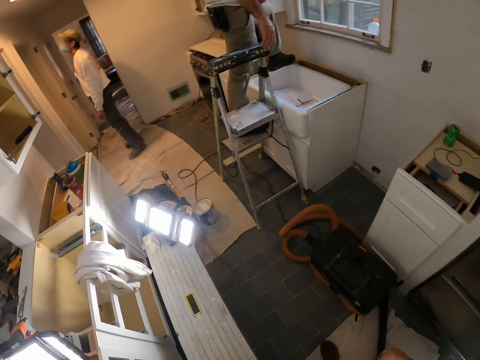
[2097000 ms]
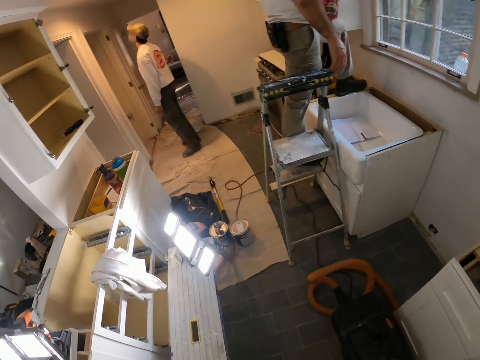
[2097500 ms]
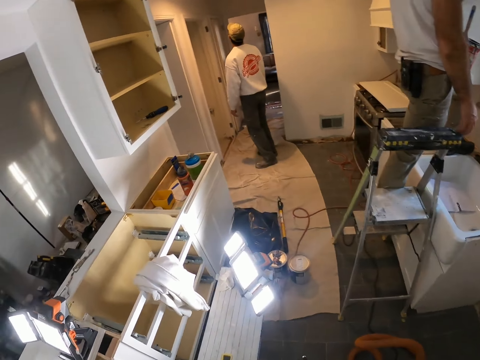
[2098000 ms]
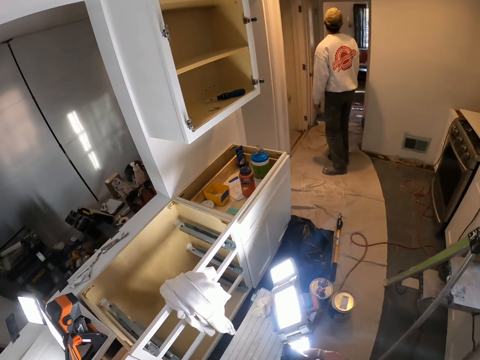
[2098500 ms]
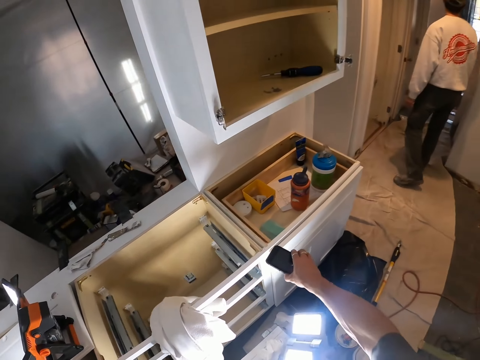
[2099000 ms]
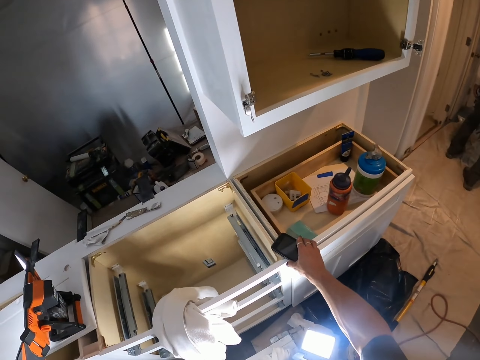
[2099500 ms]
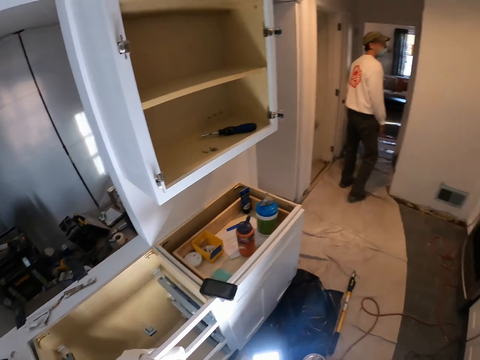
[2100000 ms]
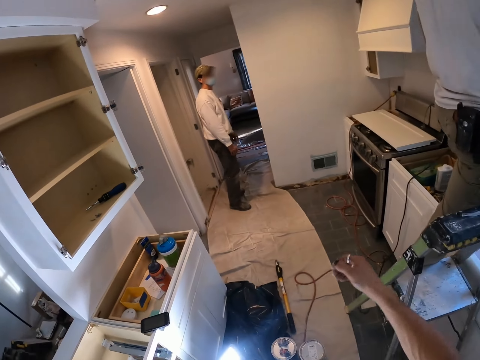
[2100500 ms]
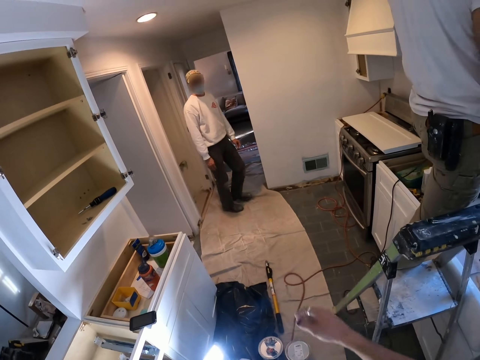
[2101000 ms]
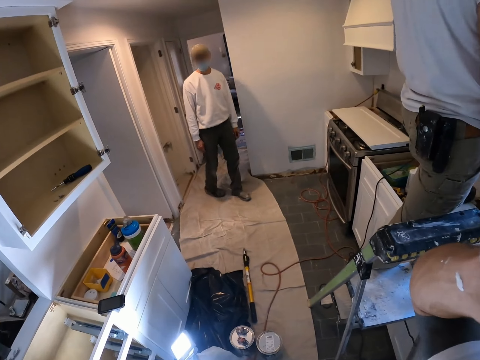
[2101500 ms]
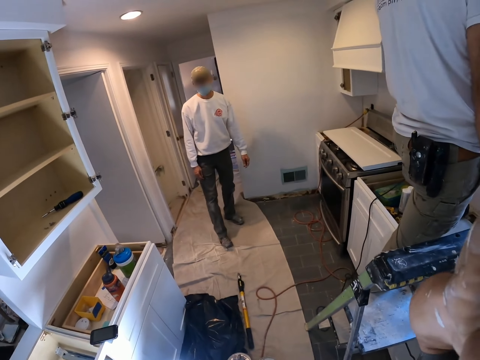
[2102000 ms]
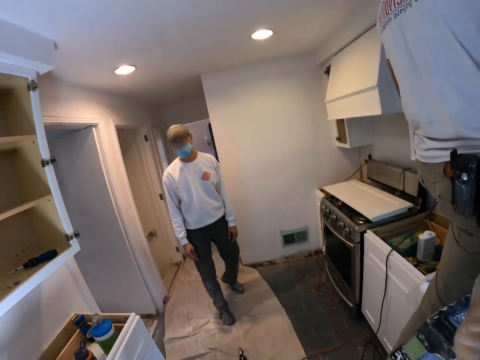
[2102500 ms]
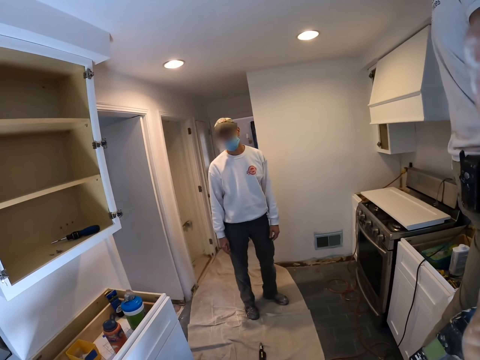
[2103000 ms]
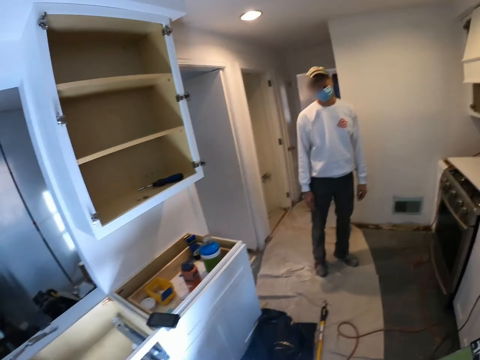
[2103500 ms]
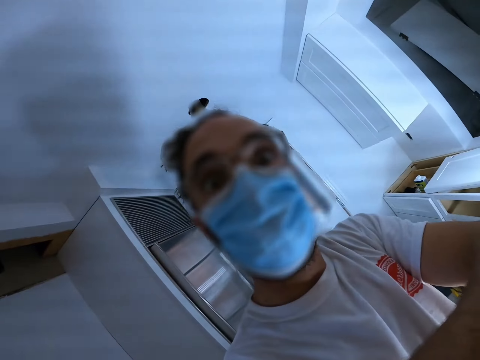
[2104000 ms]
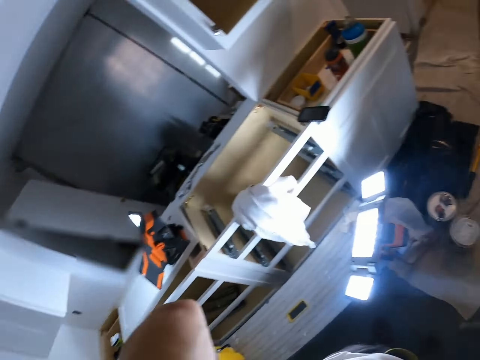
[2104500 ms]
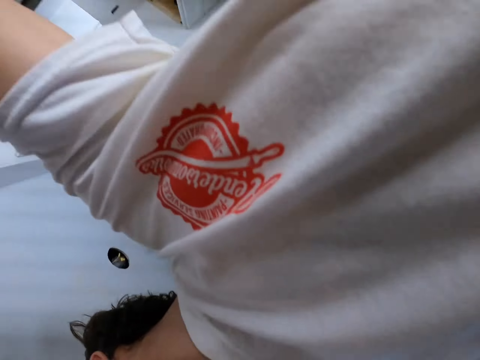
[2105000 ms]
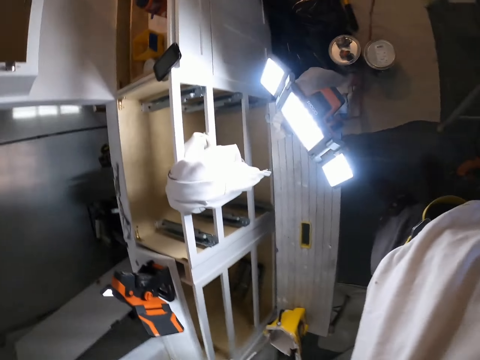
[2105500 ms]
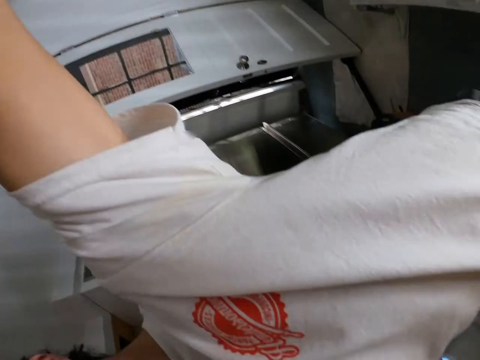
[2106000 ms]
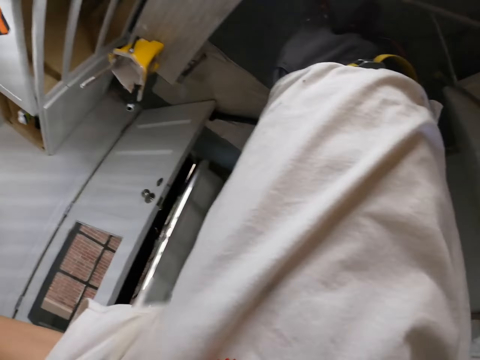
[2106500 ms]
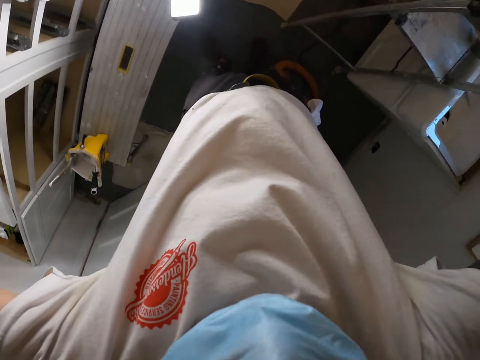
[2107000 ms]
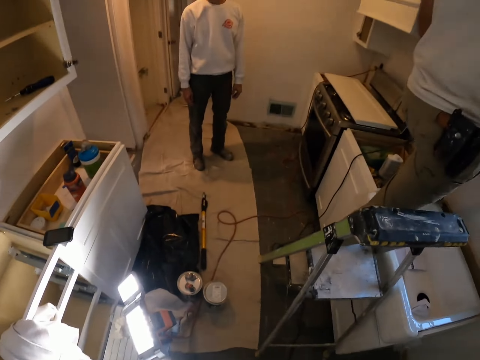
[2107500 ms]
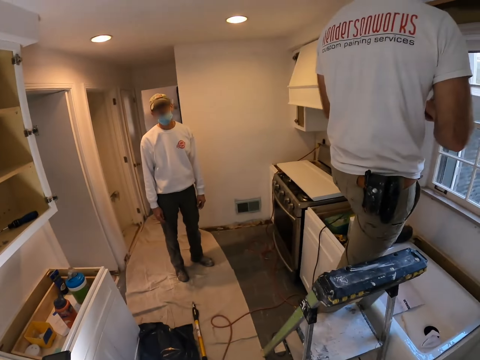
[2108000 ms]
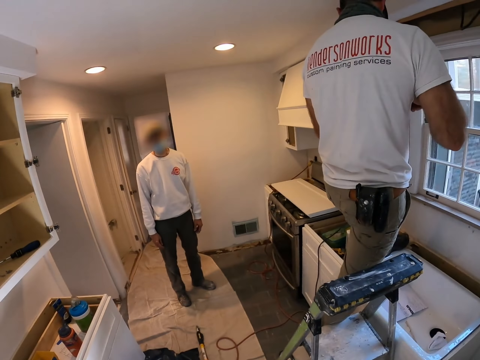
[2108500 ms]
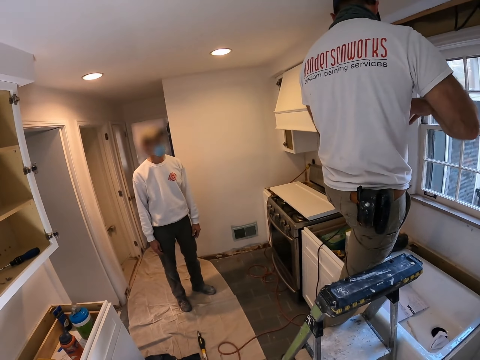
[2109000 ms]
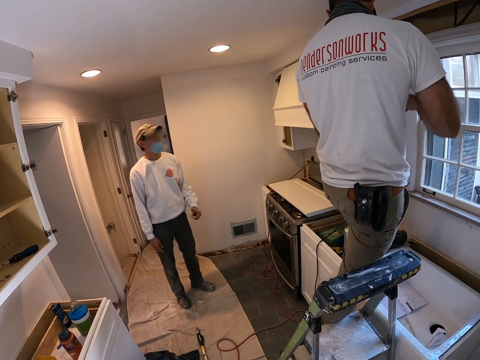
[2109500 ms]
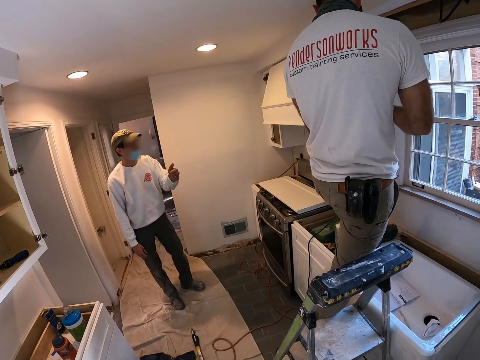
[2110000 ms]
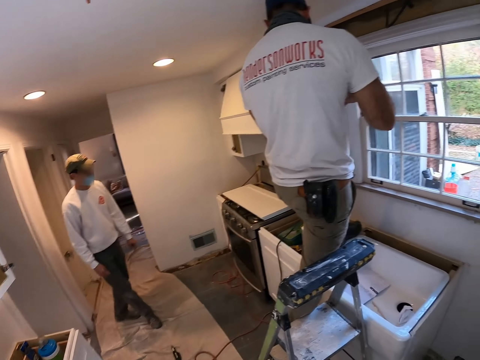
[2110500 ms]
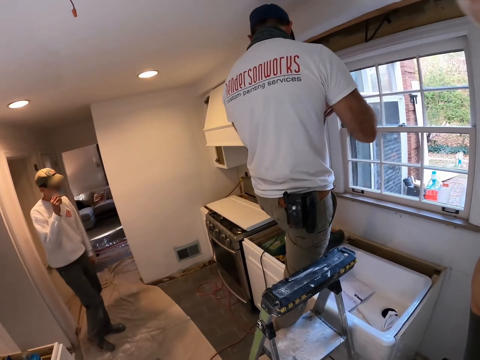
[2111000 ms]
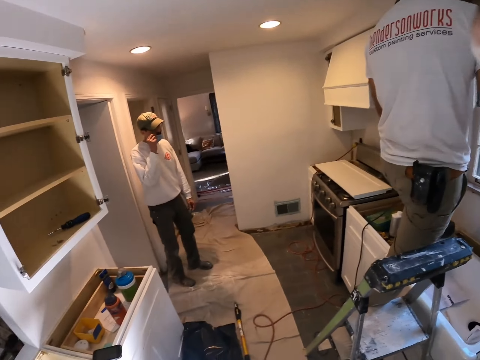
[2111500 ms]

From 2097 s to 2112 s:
The camera wearer walks to the other side of the wooden structure. He puts down the phone. He gestures with his hand. He lifts his hand. He adjusts the camera. A man dips a paint brush in a tin.

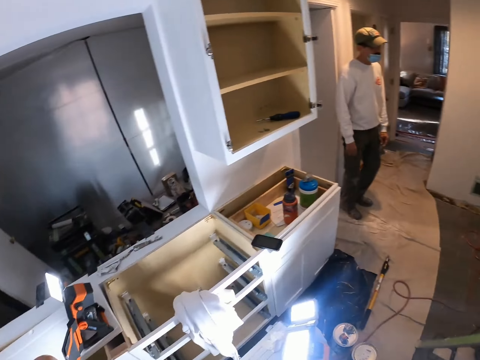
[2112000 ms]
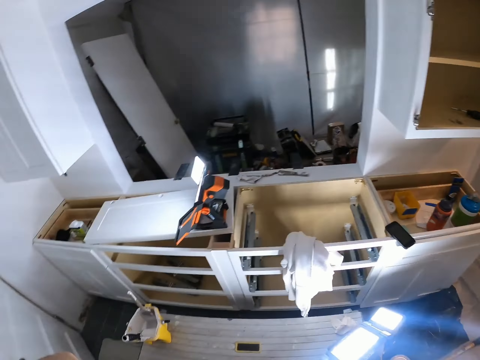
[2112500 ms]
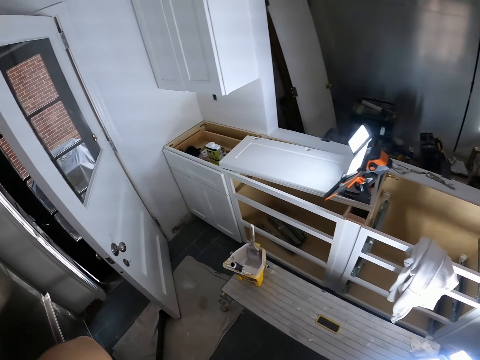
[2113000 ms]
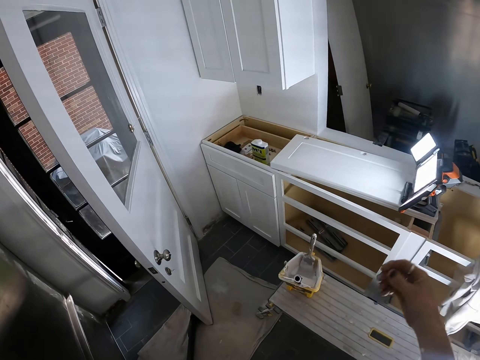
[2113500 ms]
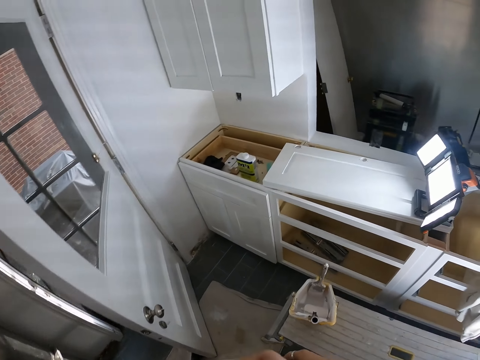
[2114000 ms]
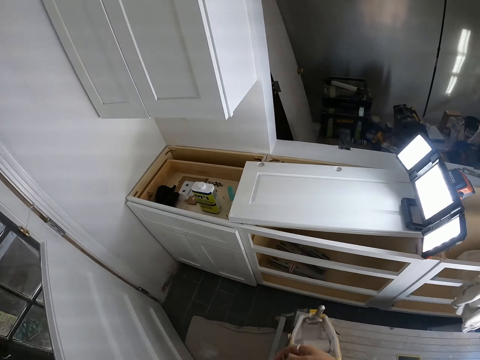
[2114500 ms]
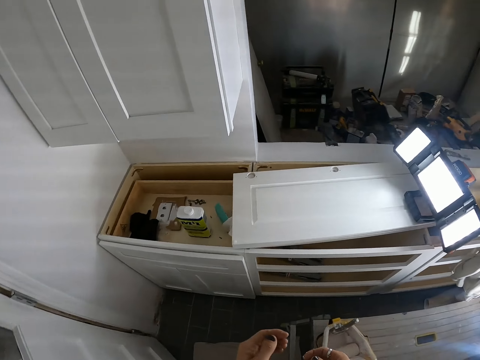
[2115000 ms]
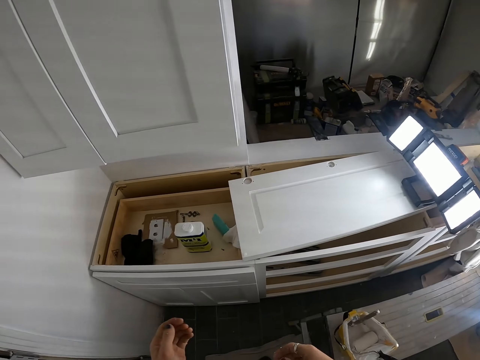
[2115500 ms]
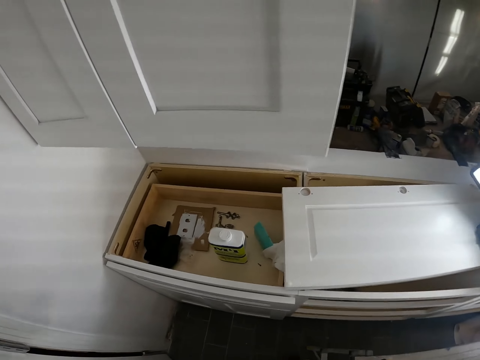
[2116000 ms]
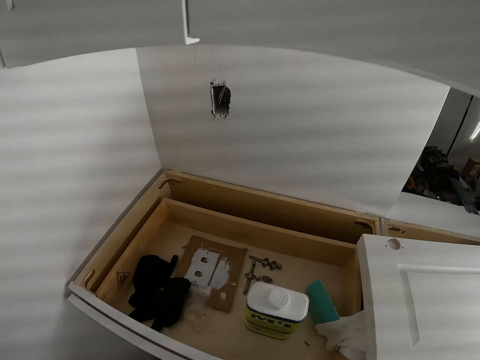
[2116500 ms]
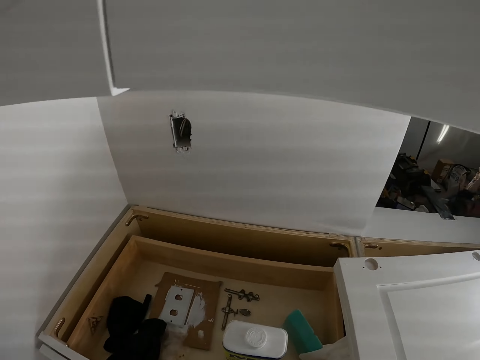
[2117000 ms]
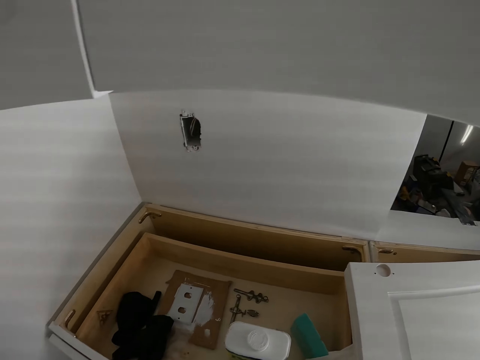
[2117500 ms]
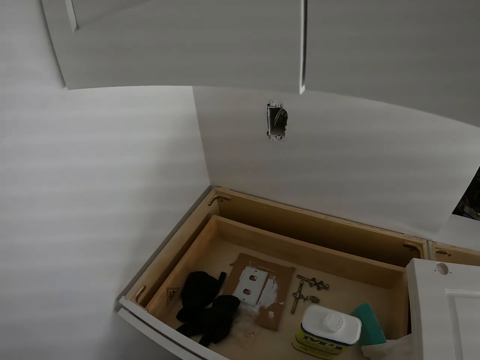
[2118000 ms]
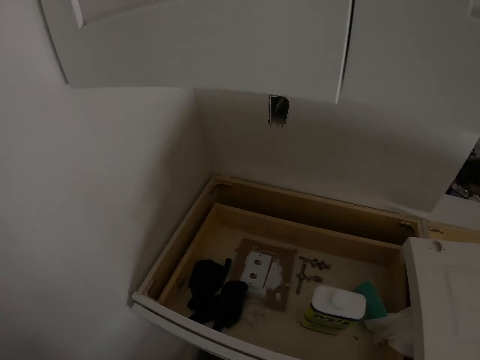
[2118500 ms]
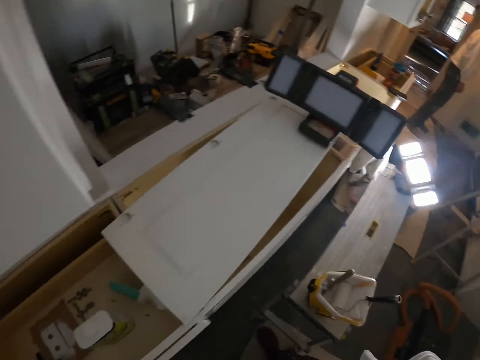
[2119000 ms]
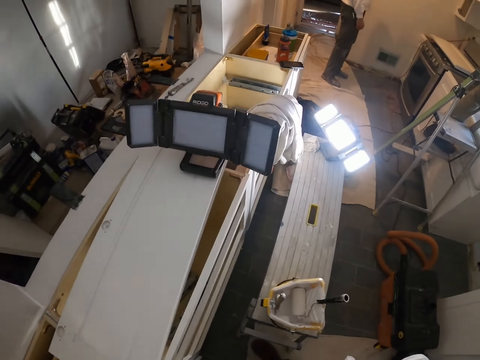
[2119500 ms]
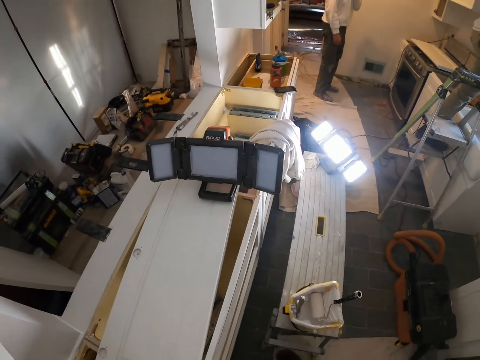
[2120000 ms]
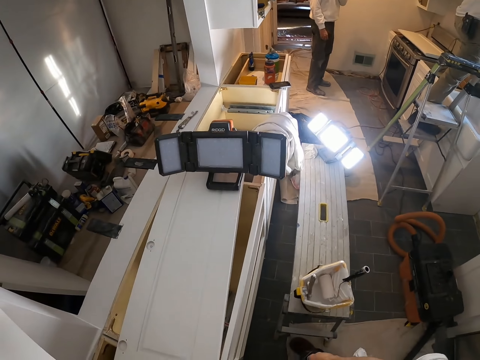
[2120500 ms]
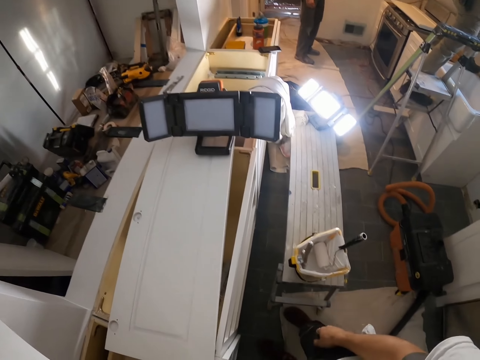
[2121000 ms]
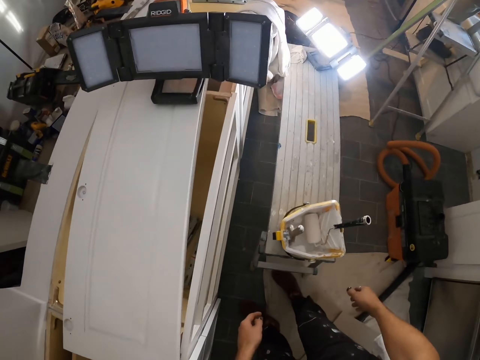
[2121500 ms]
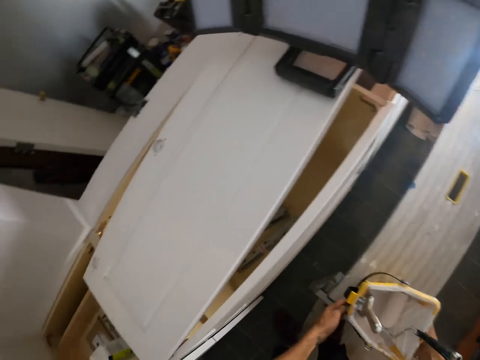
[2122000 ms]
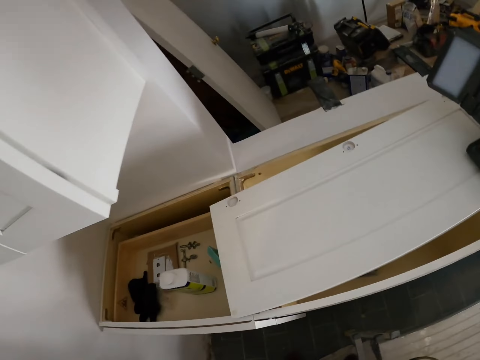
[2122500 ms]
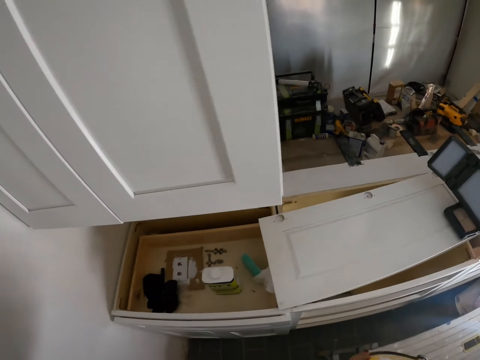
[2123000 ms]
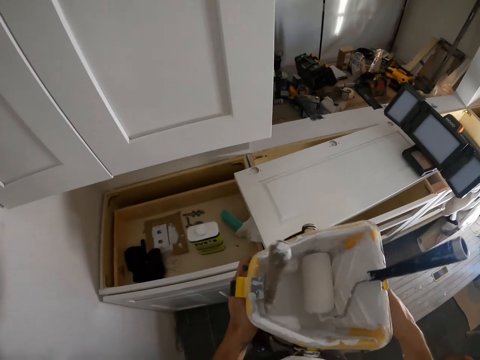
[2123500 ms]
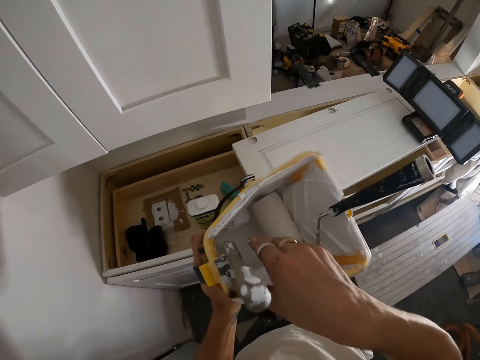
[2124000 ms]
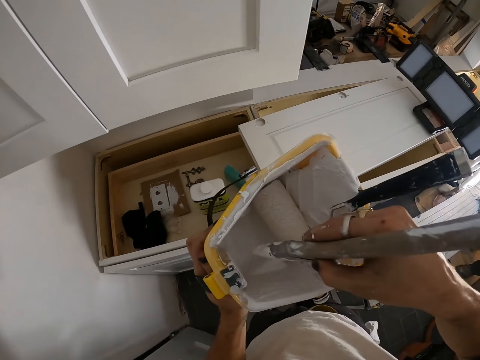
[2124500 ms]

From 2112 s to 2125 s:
The camera wearer looks around the house. He puts down his hand. He looks at the wall. He holds the container.
